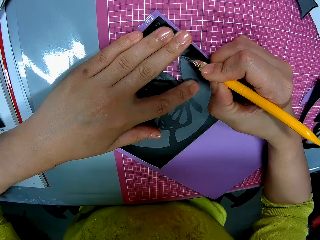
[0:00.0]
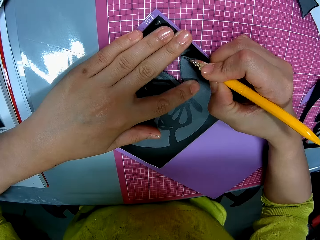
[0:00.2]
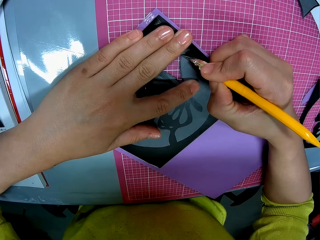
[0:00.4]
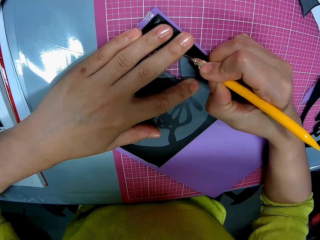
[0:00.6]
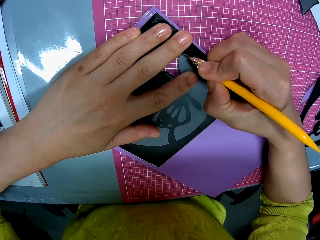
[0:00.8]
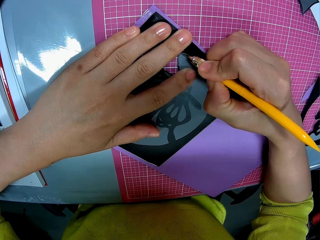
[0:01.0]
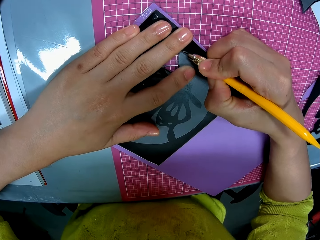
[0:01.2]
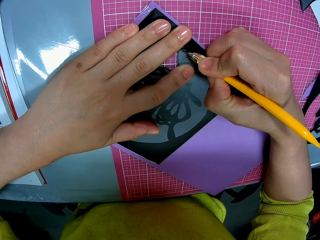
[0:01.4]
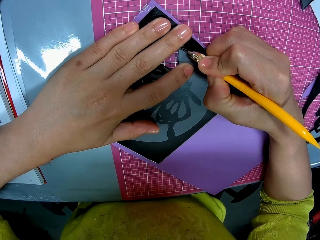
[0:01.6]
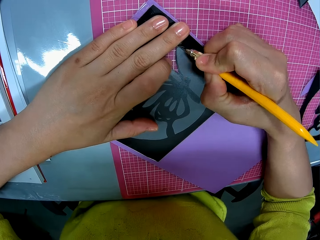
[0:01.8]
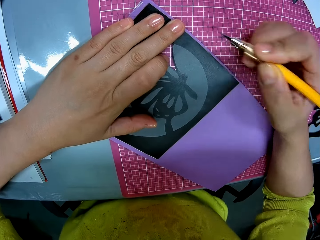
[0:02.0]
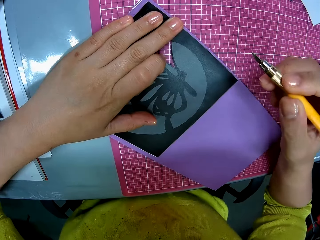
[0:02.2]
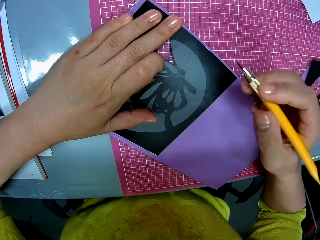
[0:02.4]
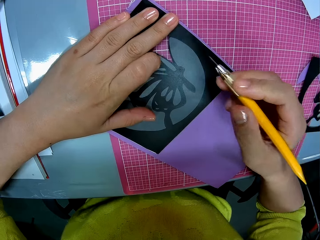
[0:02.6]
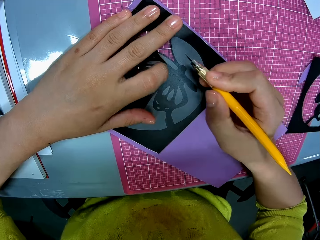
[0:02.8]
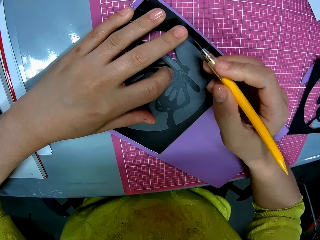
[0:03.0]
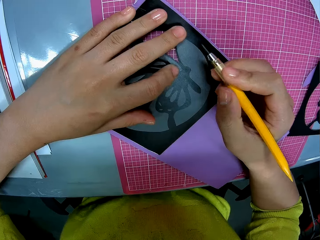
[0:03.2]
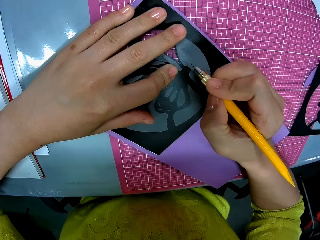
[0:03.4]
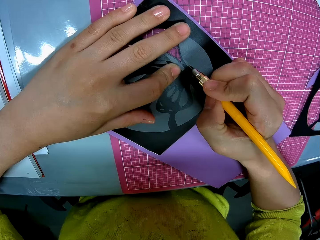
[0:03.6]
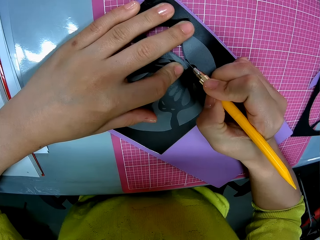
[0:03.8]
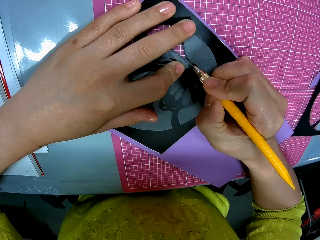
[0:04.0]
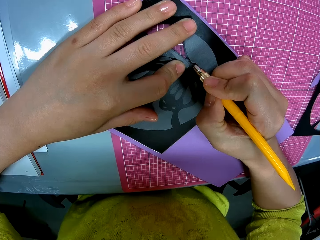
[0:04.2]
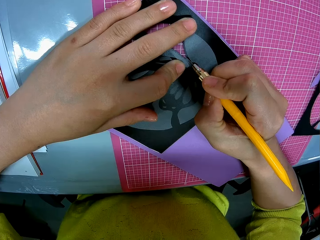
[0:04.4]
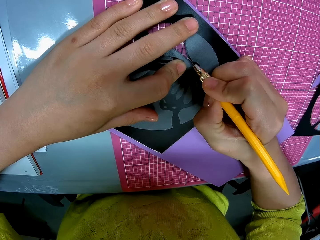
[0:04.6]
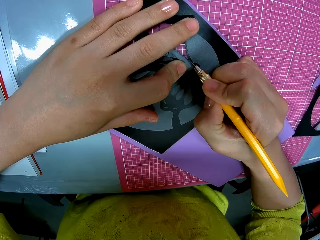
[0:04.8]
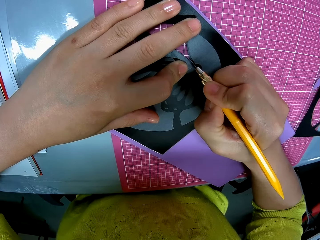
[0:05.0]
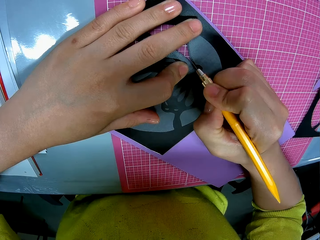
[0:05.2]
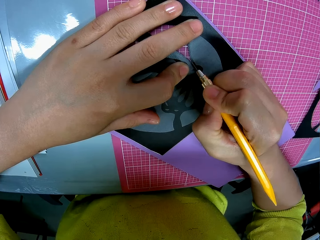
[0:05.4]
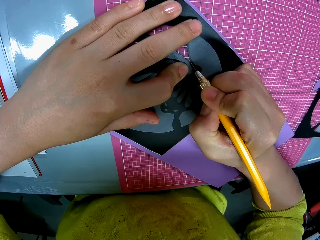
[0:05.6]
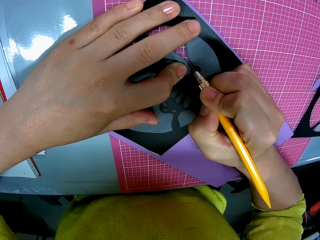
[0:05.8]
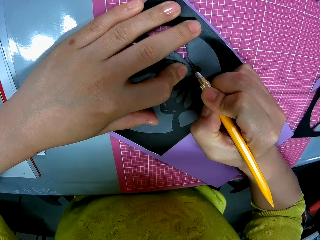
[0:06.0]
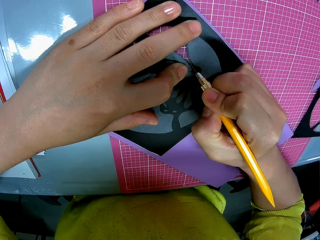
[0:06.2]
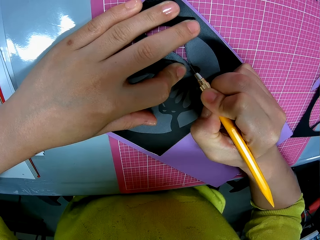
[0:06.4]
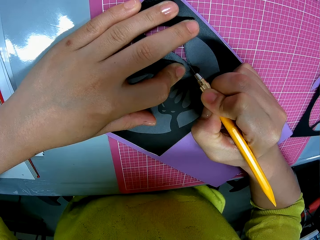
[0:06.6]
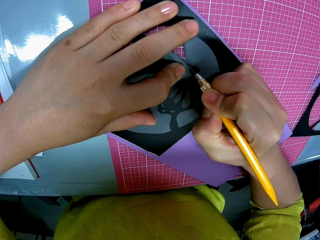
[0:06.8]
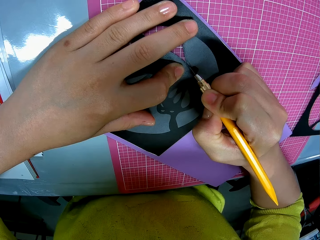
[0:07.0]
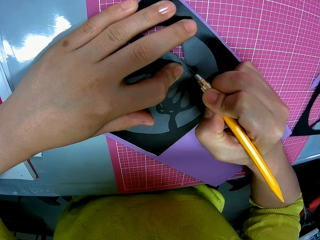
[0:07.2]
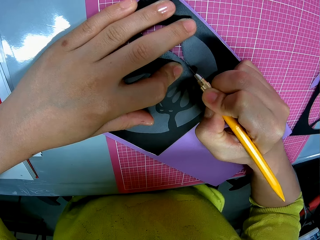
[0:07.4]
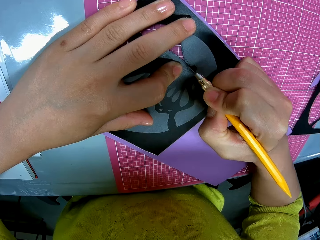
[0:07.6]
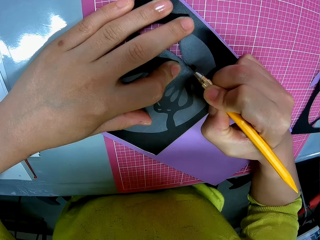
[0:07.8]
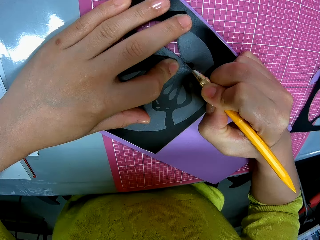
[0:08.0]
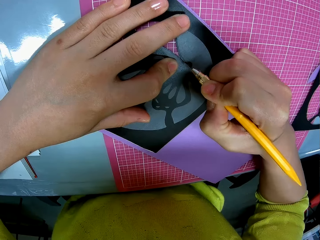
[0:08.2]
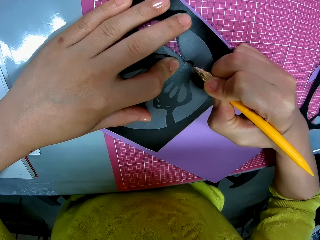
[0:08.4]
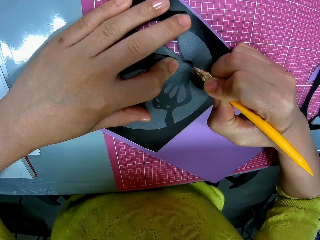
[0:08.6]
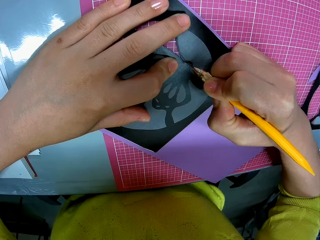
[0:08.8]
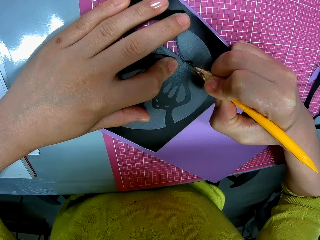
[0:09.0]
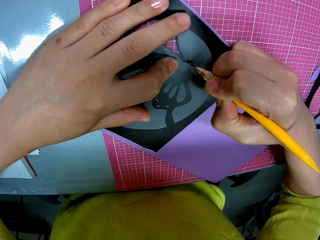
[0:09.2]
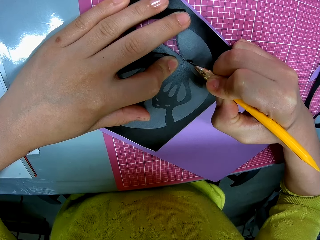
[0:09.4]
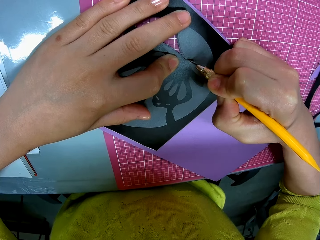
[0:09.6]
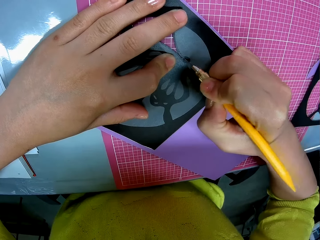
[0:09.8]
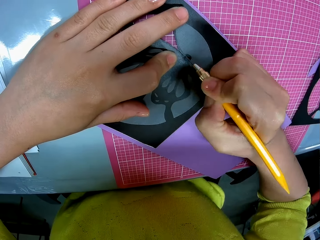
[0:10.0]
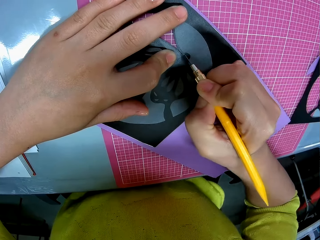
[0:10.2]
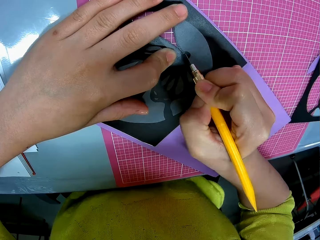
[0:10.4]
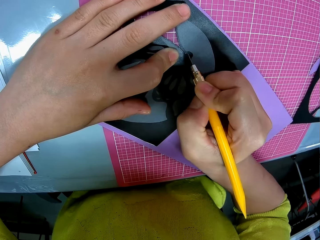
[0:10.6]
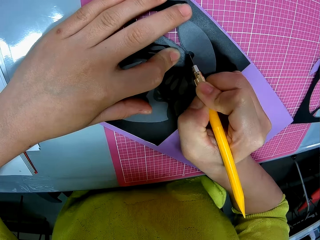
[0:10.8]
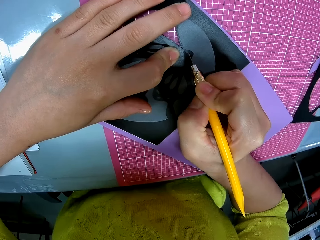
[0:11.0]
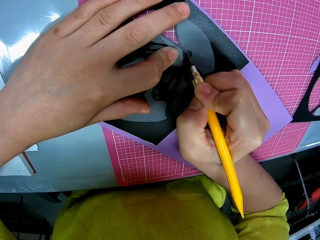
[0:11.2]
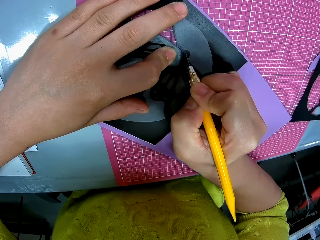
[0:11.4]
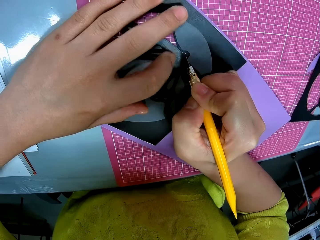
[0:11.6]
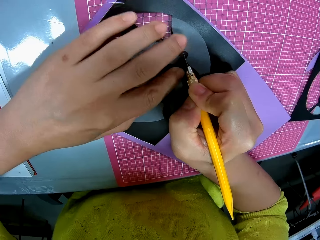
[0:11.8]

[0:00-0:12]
The camera wearer cuts out a butterfly shape from a craft paper or card stock paper with a blade or hobby knife. They lift up the blade from the craft paper. They cut out the butterfly shape from the craft paper with the blade.

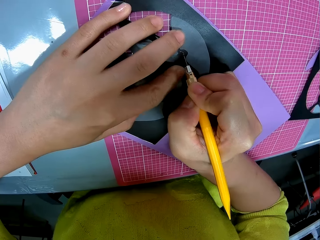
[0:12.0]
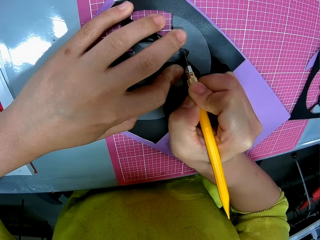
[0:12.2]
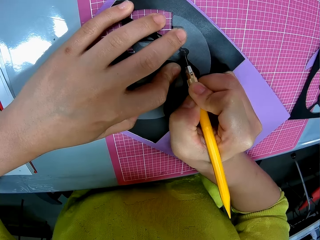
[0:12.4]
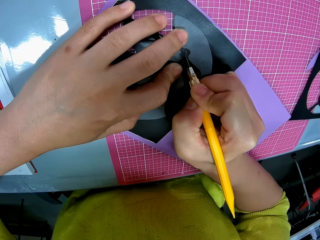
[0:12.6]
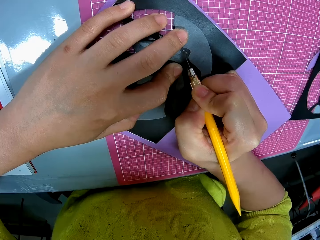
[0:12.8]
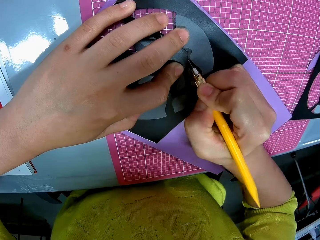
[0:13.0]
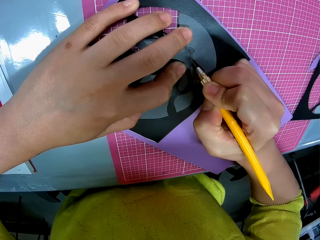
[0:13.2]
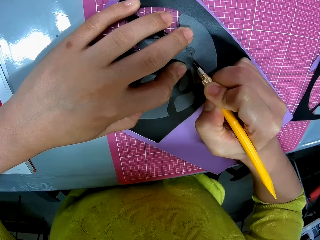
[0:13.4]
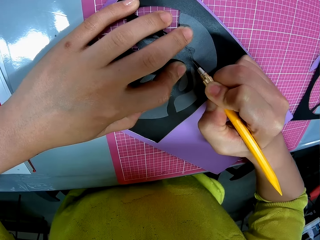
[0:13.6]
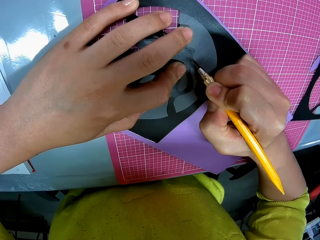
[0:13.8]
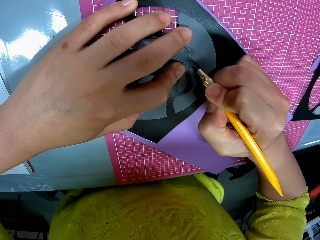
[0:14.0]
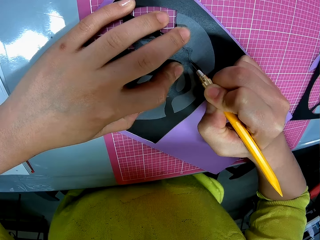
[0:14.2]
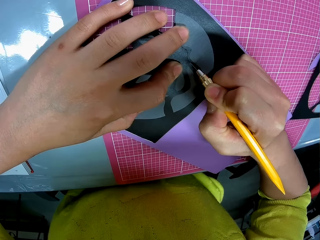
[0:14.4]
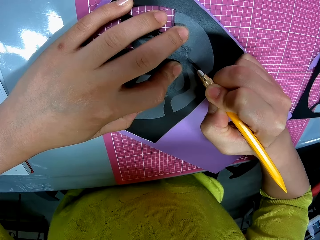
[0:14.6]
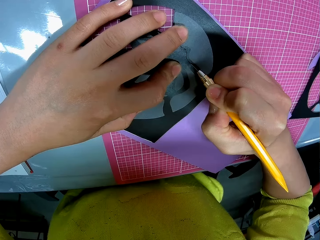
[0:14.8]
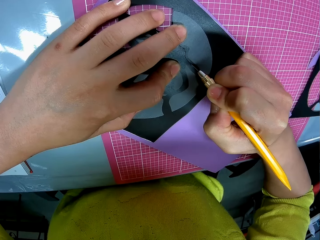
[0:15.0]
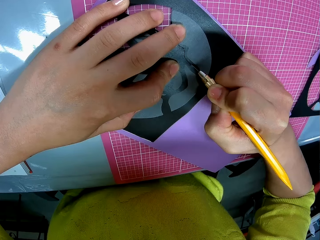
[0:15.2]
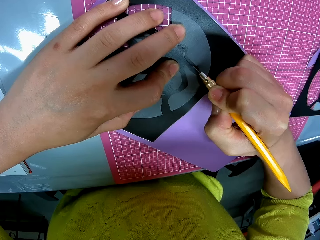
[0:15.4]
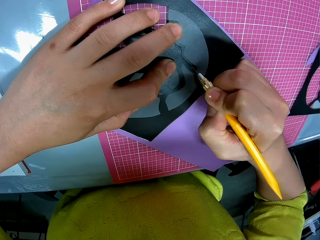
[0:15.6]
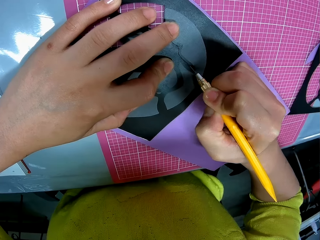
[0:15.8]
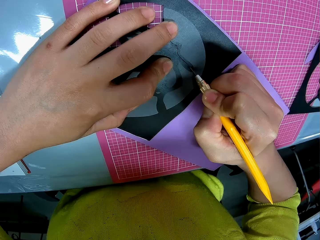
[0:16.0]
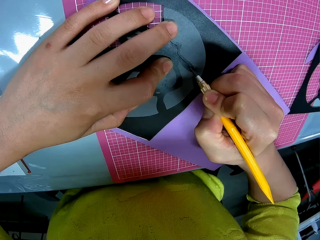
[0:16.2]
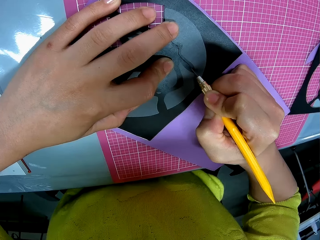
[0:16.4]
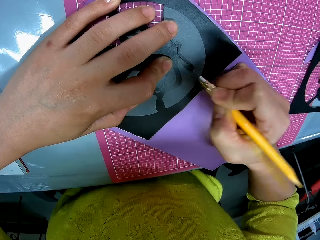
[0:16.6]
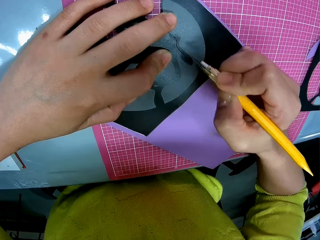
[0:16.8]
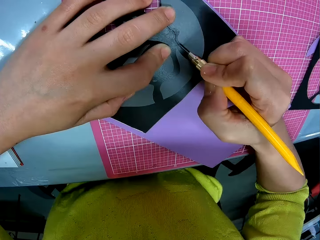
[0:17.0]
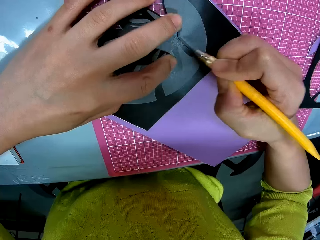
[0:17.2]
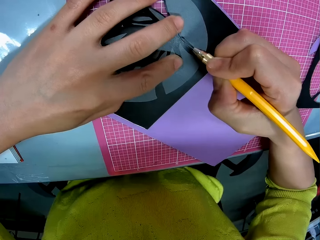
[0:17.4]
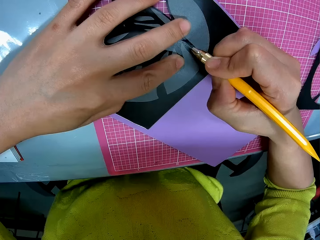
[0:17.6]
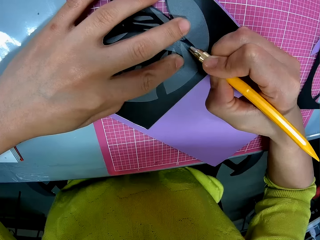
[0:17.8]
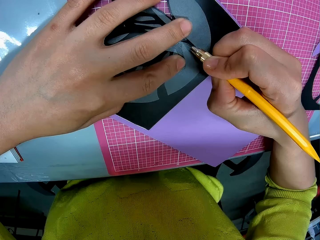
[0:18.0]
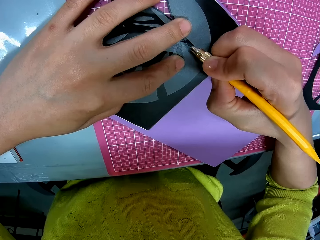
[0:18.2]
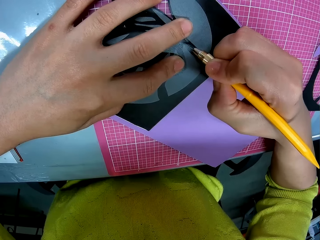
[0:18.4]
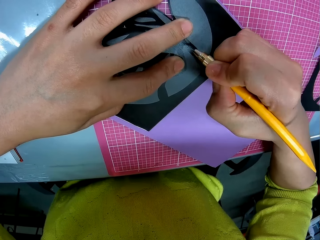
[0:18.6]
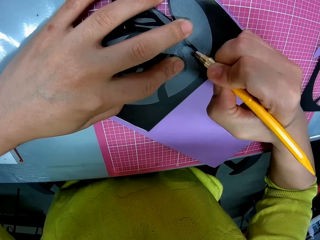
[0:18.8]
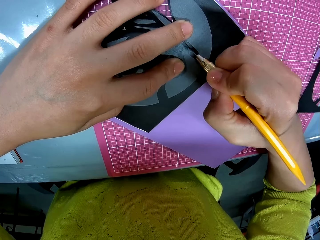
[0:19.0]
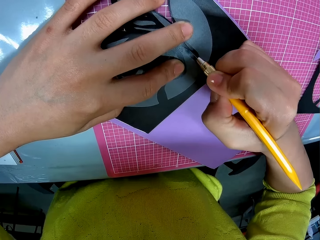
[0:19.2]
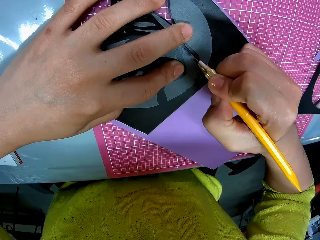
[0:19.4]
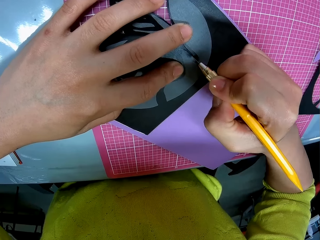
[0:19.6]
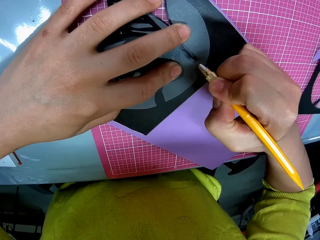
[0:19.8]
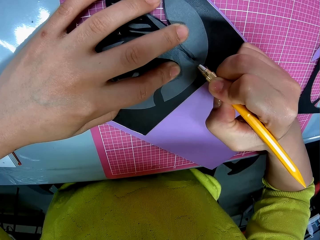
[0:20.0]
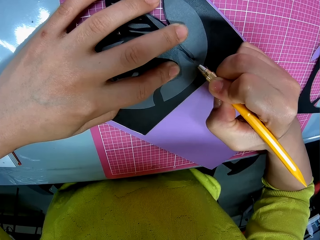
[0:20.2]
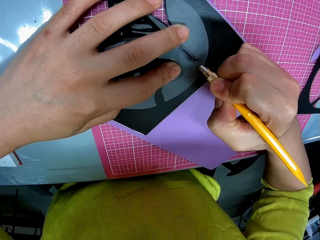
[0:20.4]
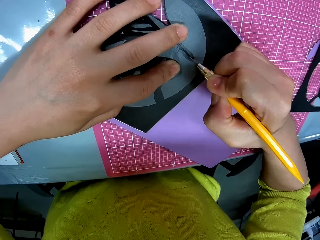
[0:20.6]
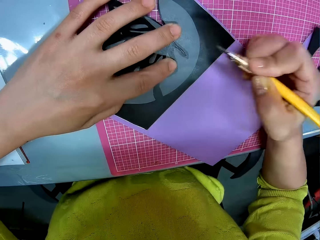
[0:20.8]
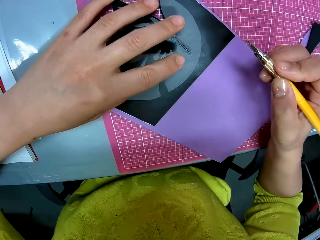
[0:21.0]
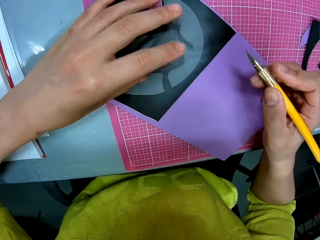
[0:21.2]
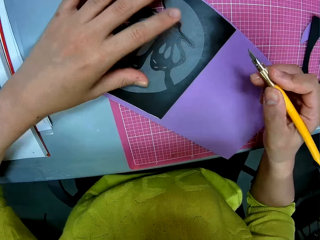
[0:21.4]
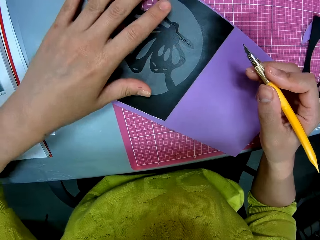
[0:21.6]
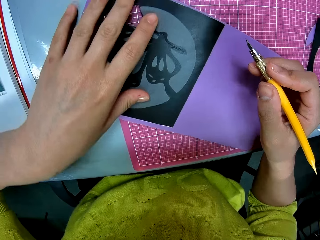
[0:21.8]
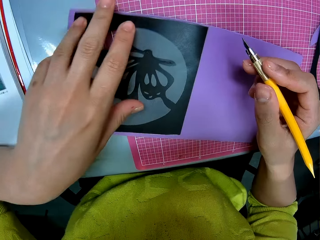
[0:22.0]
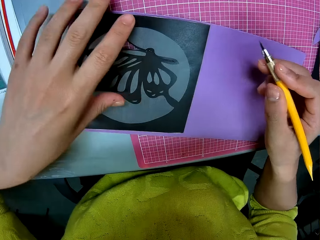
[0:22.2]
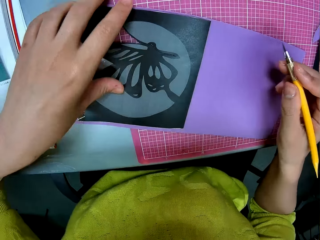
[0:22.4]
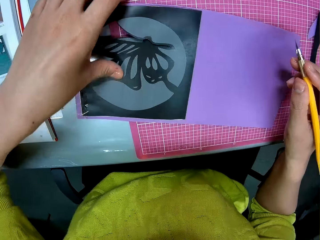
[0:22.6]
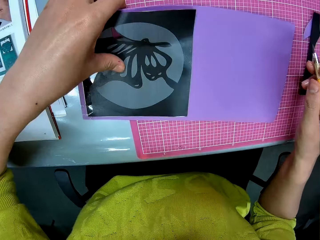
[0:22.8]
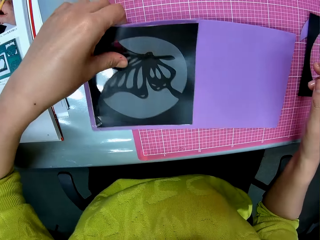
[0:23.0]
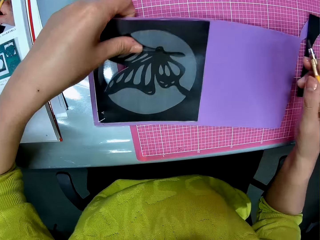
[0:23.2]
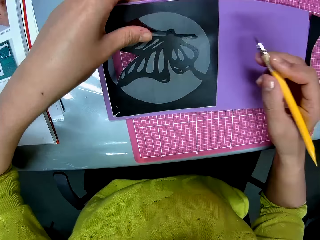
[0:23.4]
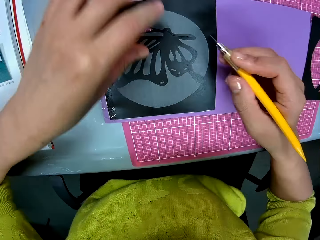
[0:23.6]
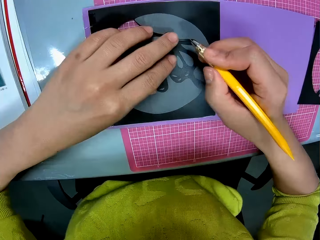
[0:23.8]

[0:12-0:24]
The camera wearer lifts up the blade from the craft paper. She moves the craft paper on a table with her left hand.
